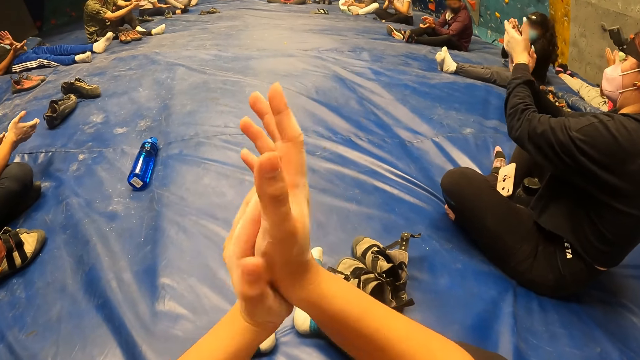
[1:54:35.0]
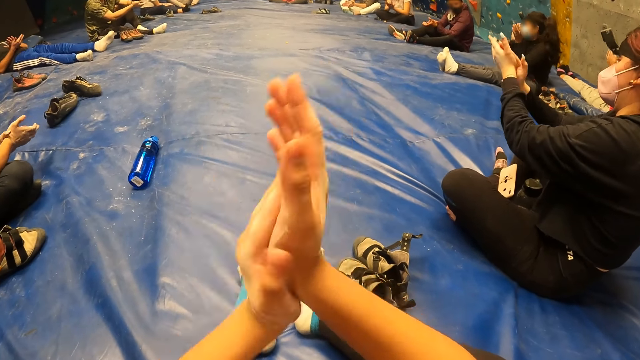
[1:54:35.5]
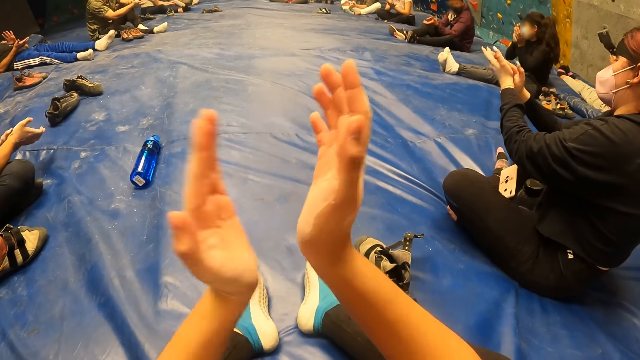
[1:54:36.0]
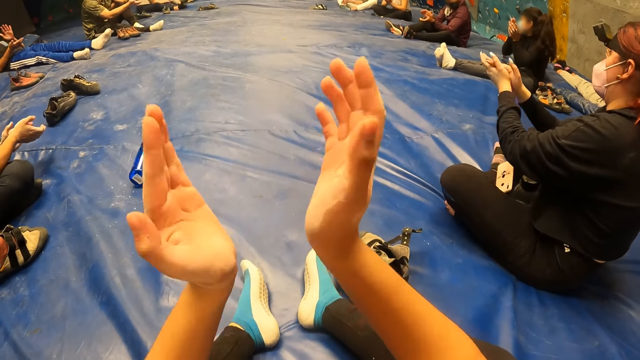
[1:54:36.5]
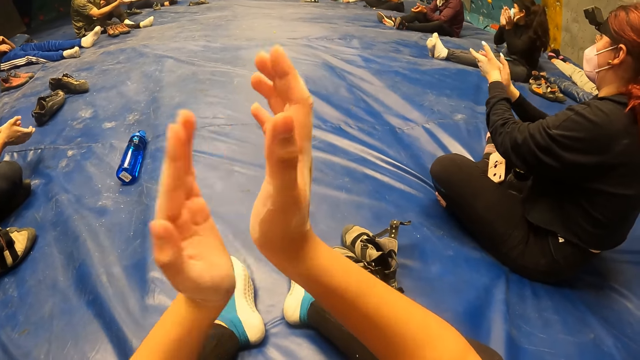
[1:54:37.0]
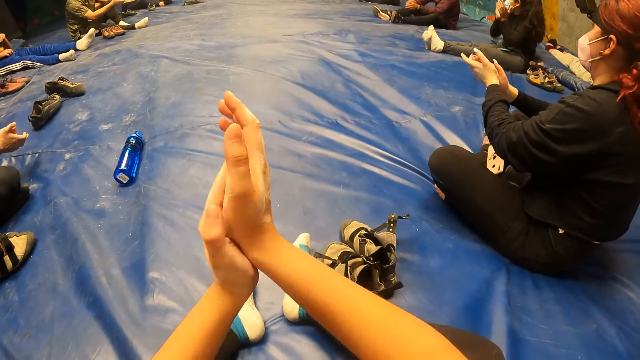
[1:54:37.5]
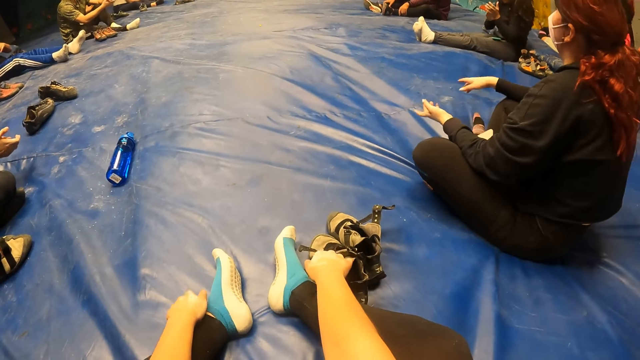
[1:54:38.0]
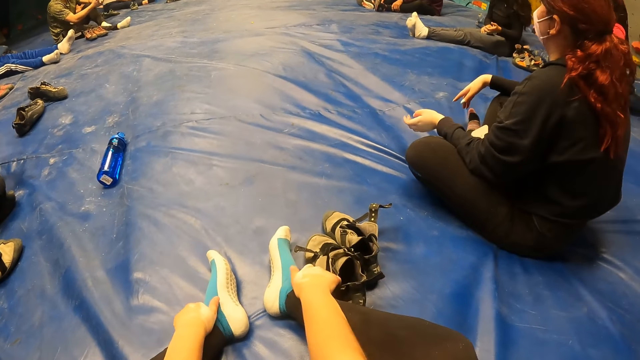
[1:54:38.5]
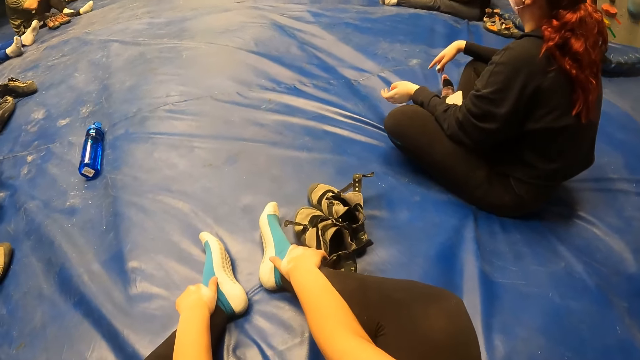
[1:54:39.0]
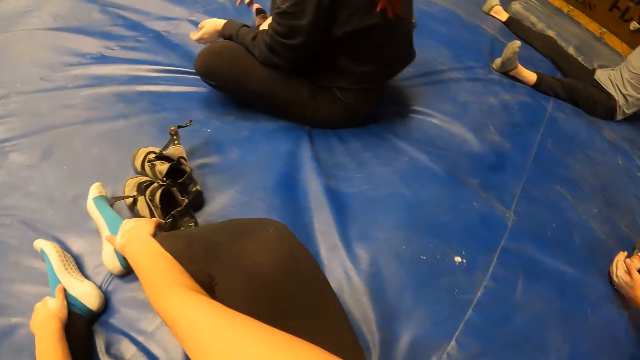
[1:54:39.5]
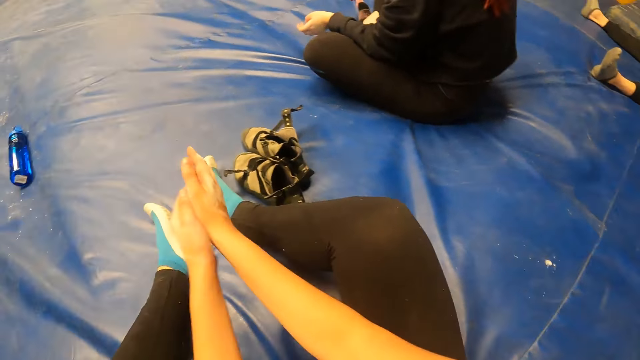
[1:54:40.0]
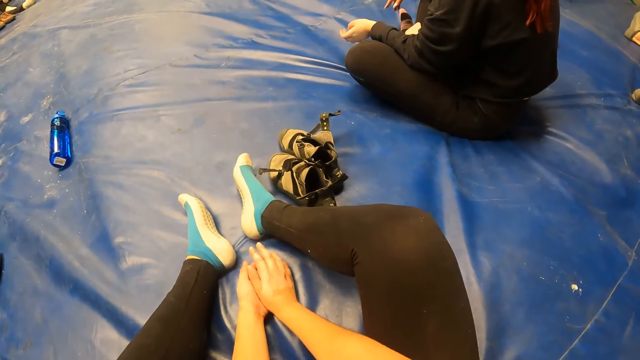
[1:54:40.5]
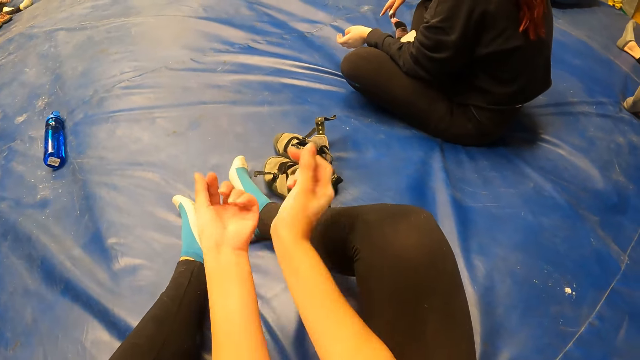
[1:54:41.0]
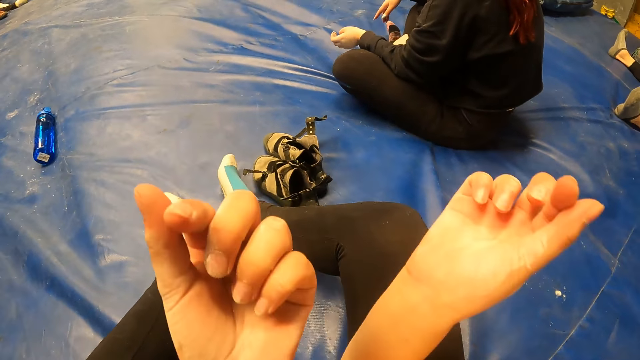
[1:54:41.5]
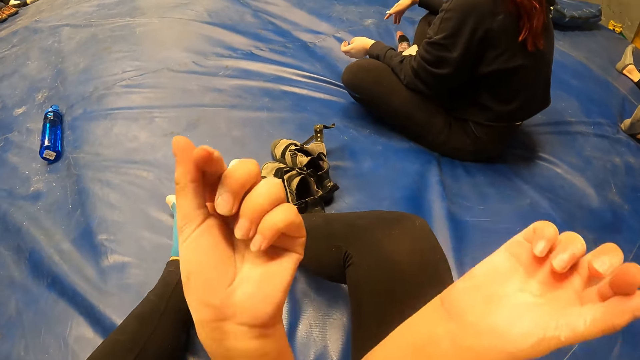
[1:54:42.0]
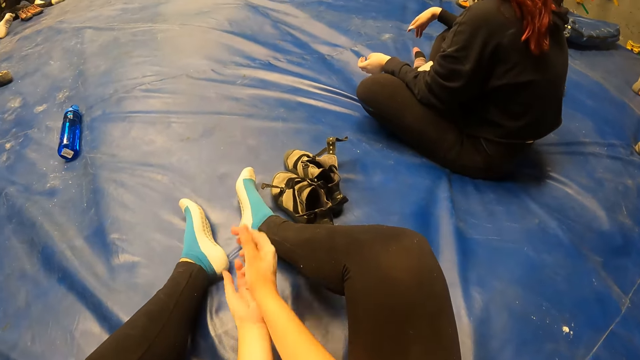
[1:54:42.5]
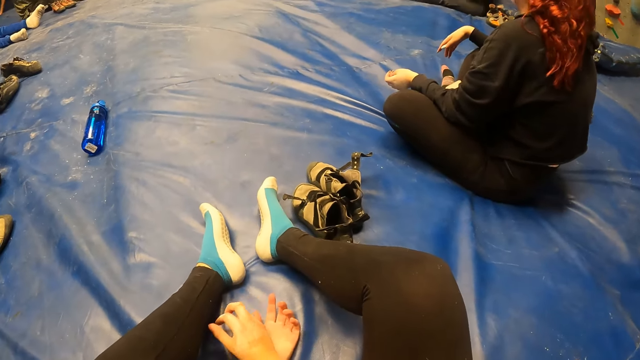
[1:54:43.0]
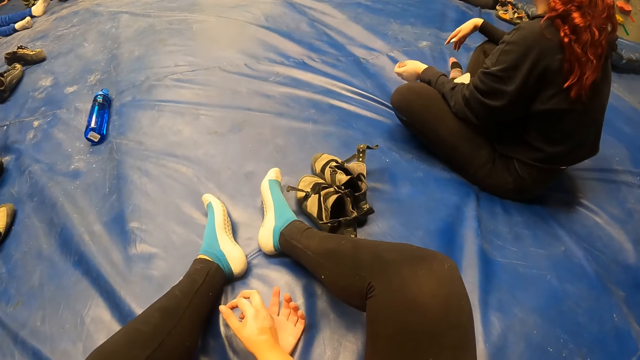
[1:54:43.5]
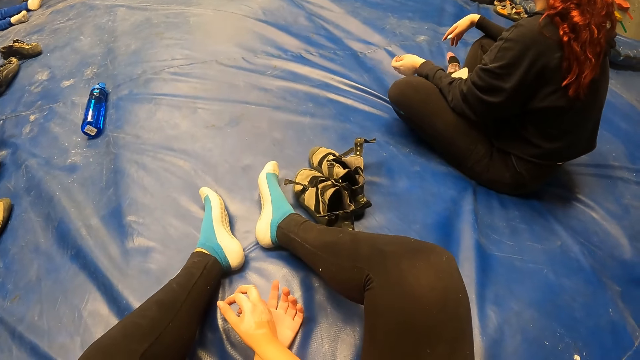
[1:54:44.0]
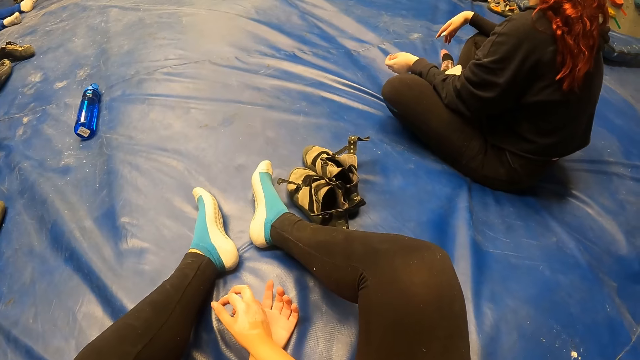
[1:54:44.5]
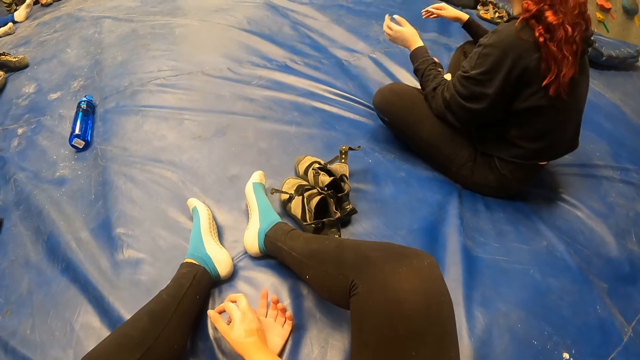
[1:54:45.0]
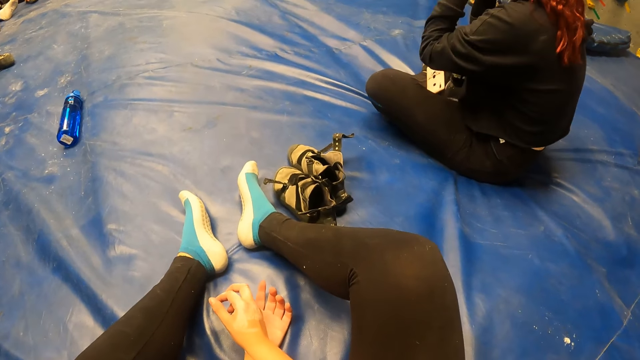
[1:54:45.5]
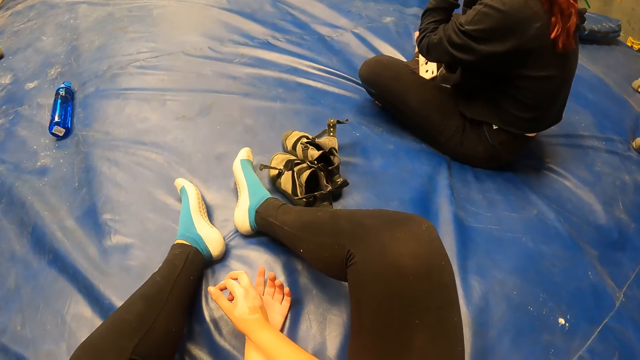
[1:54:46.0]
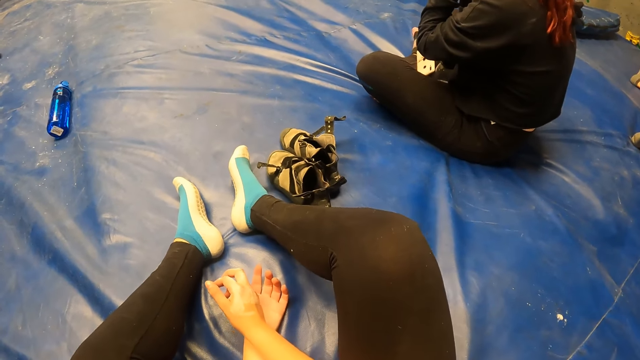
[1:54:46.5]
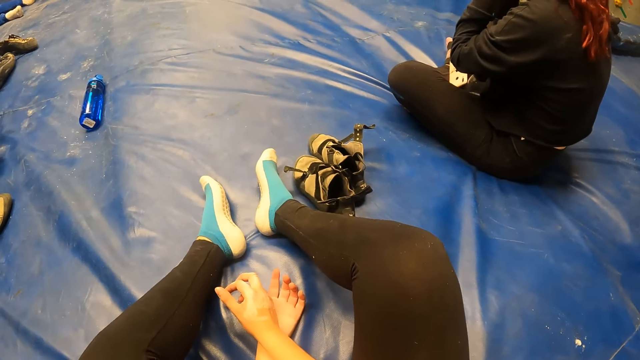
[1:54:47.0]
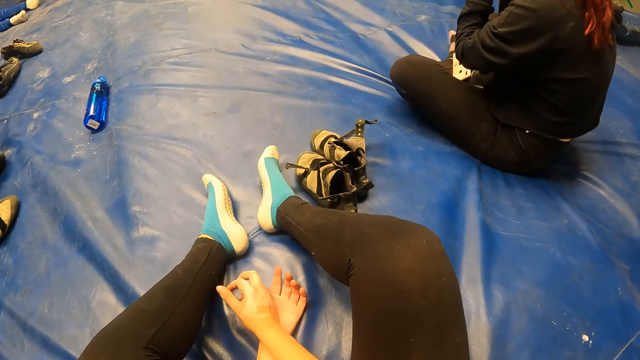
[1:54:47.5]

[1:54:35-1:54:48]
The camera wearer looks around. She touches her feet with both hands. She puts her hands together. She moves the hands. She puts her hands on the mat. She rubs her elbows together. She puts her hands on the mat. She looks around. The lady touches her face with both hands. The lady moves the hands.

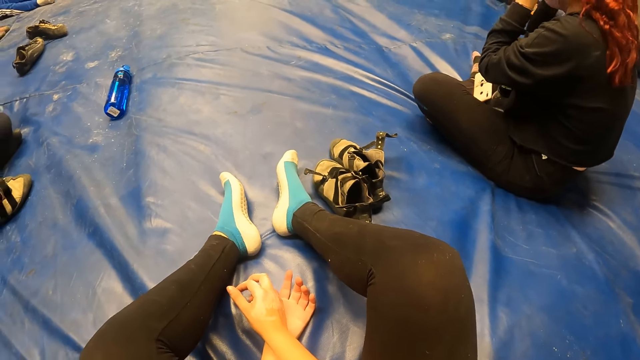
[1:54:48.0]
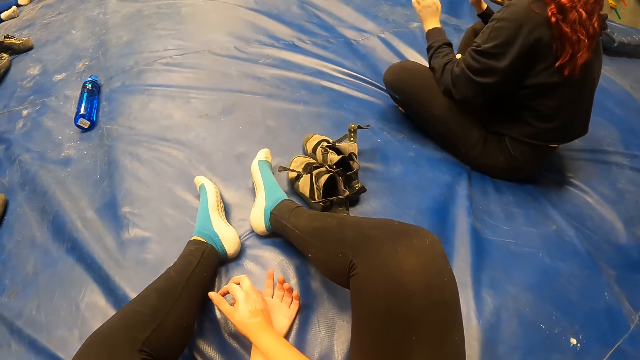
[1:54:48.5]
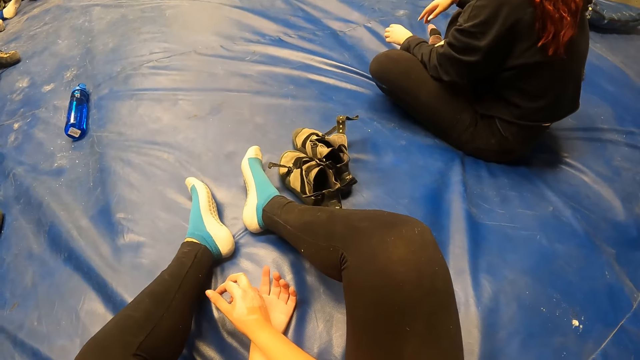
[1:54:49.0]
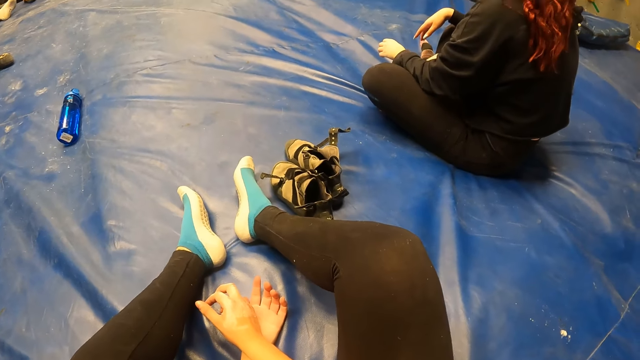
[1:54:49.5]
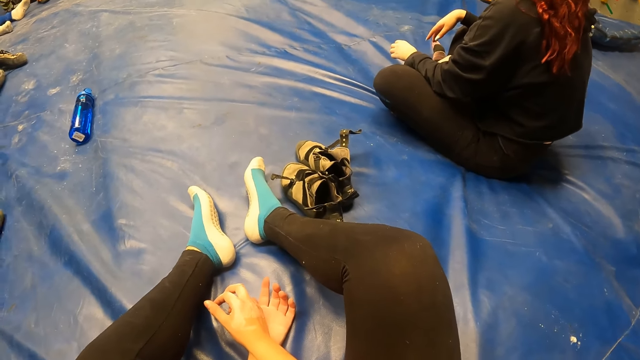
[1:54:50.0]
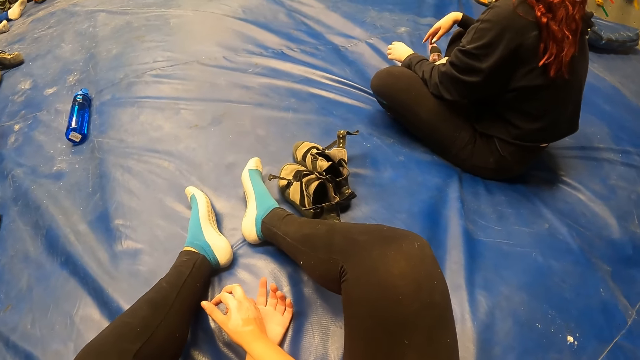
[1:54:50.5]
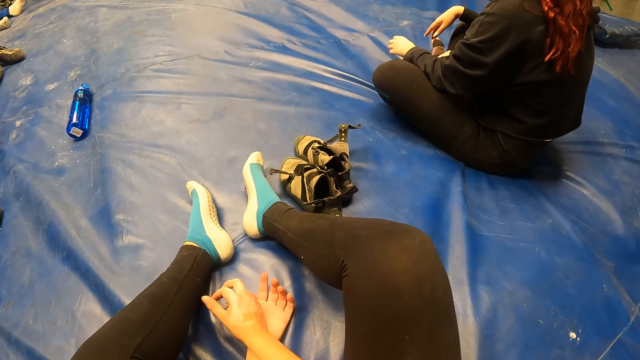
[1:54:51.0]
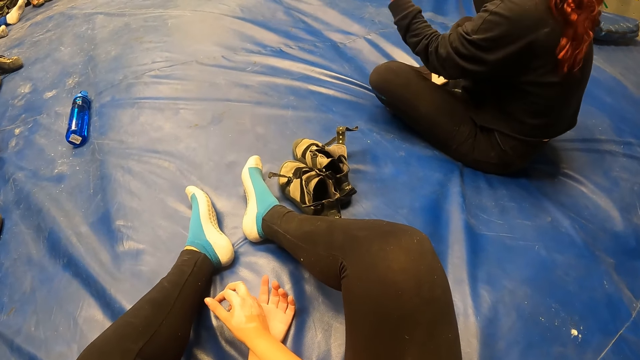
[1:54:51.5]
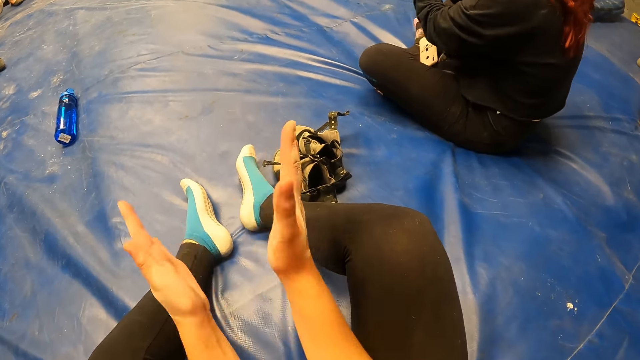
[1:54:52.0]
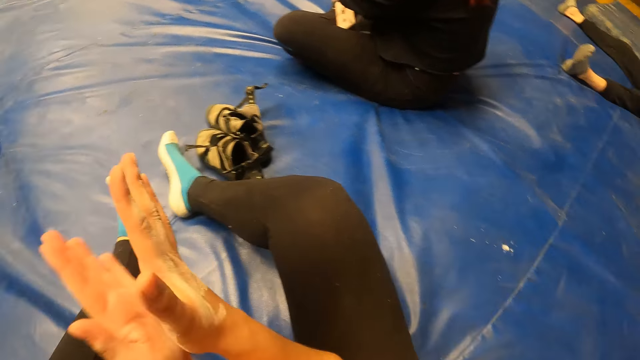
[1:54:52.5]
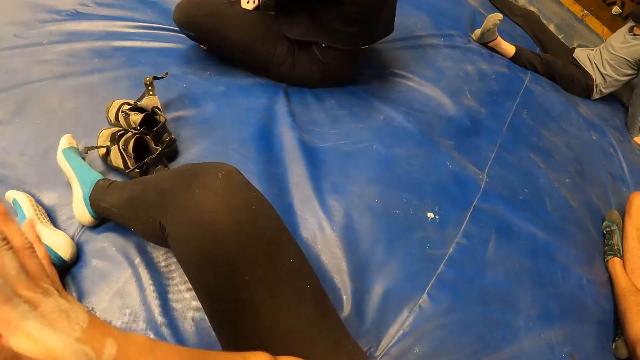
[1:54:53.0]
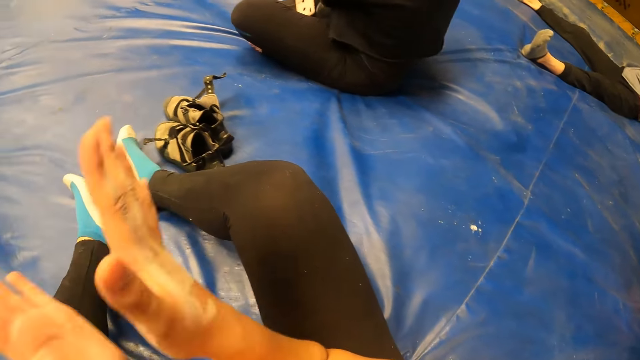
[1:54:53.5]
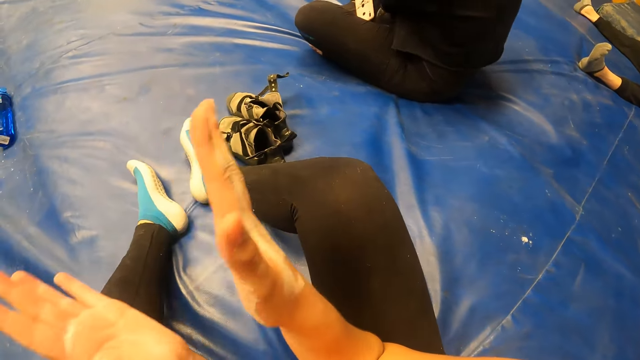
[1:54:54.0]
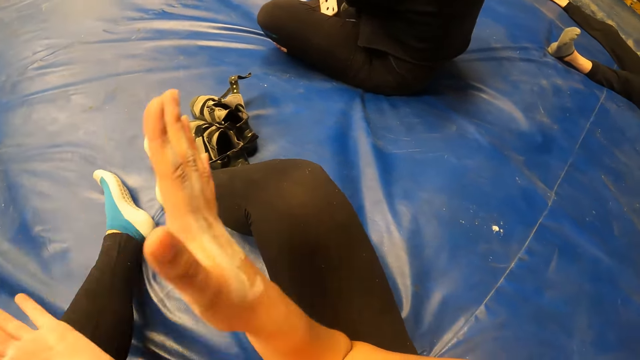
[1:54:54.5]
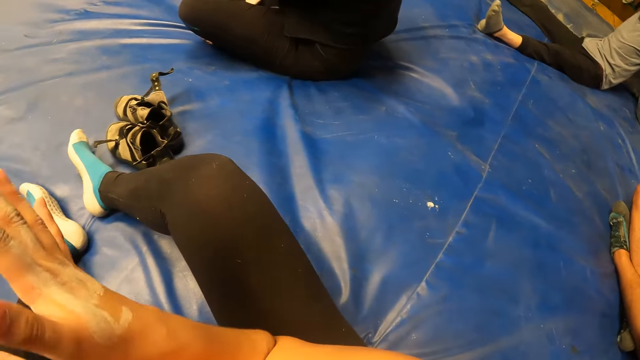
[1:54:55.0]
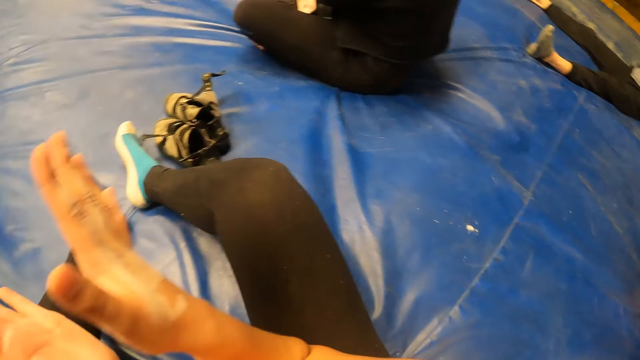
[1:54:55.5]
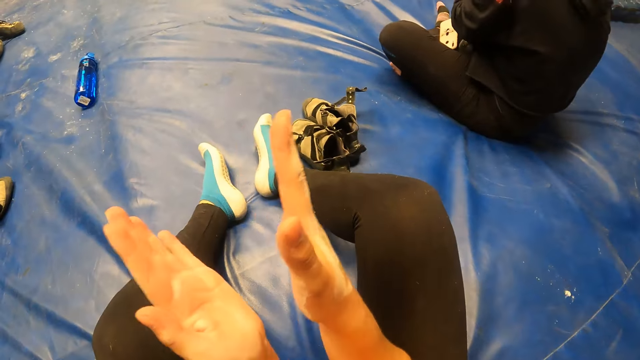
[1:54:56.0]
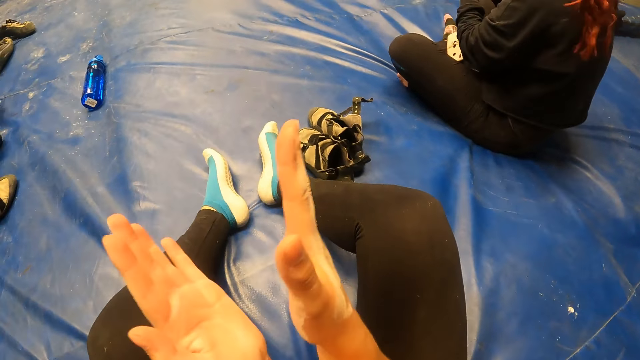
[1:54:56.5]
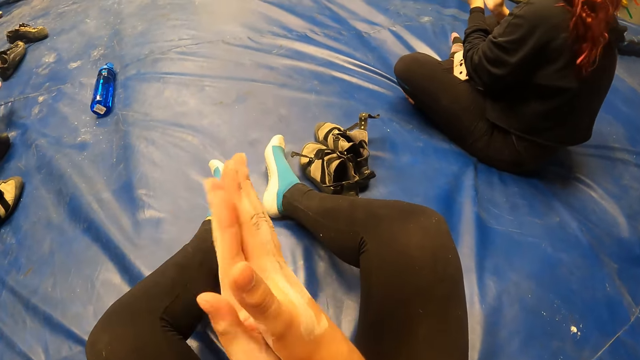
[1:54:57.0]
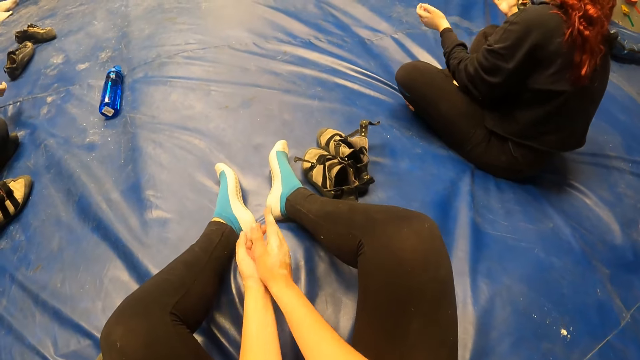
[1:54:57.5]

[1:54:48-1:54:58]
The camera wearer looks around. She claps her hands. The lady claps her hands. The camera wearer puts her hands on the mat.
